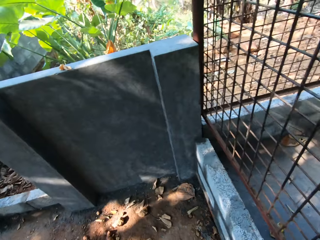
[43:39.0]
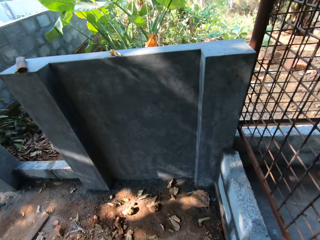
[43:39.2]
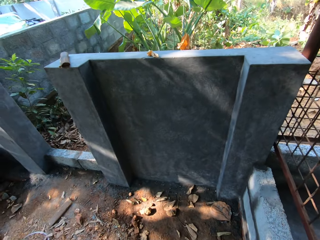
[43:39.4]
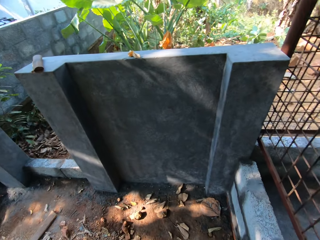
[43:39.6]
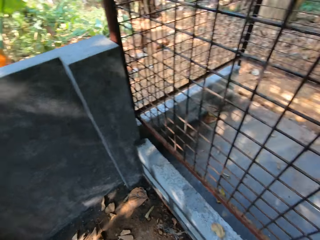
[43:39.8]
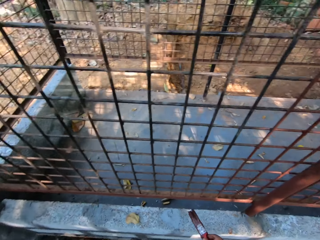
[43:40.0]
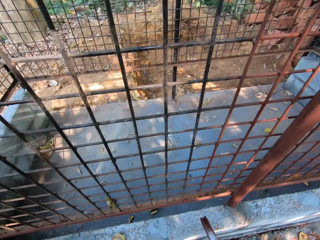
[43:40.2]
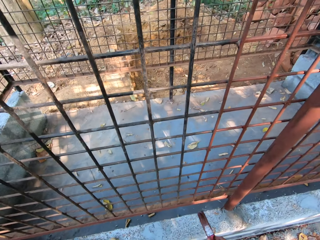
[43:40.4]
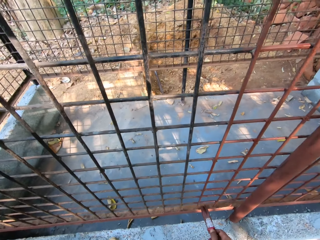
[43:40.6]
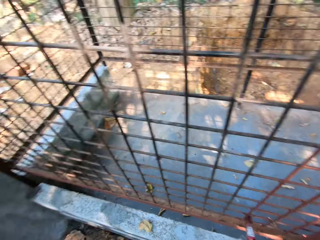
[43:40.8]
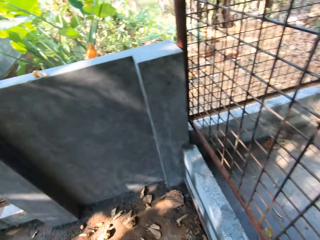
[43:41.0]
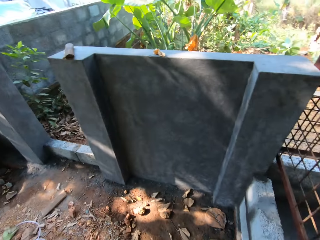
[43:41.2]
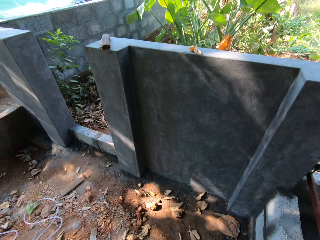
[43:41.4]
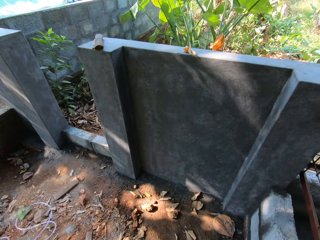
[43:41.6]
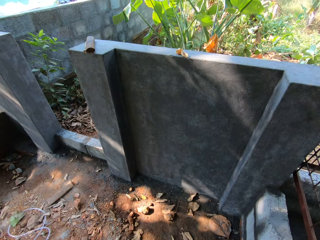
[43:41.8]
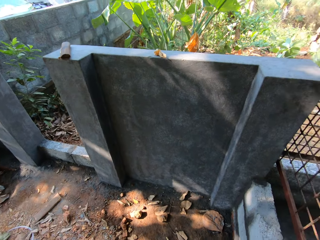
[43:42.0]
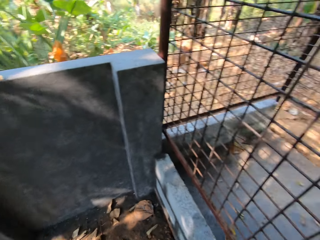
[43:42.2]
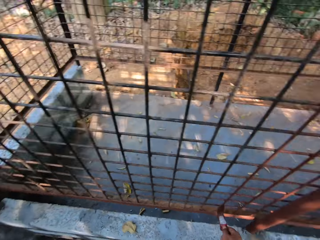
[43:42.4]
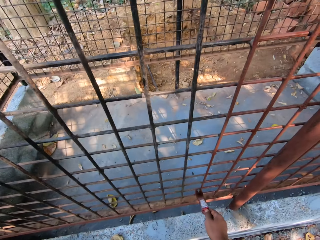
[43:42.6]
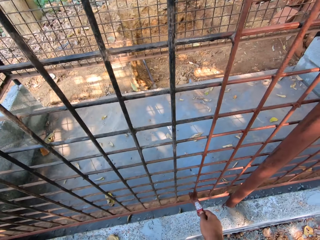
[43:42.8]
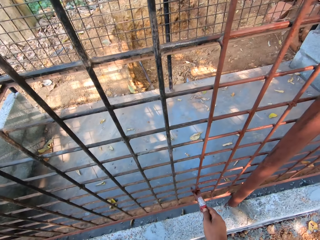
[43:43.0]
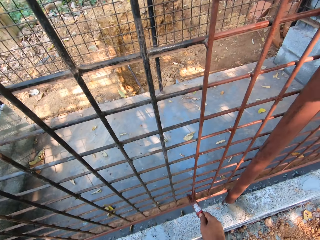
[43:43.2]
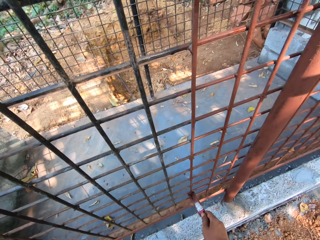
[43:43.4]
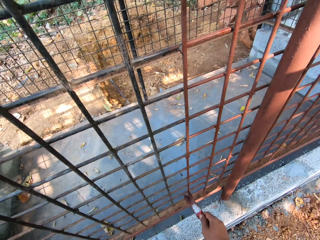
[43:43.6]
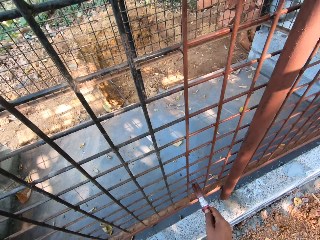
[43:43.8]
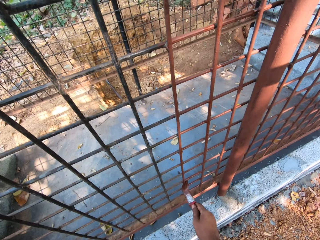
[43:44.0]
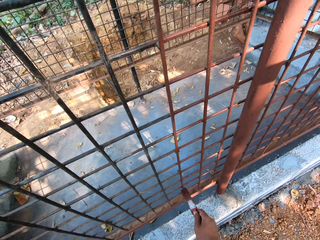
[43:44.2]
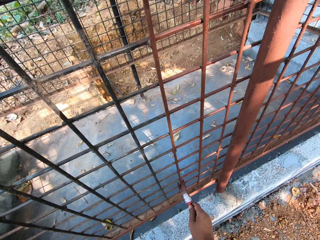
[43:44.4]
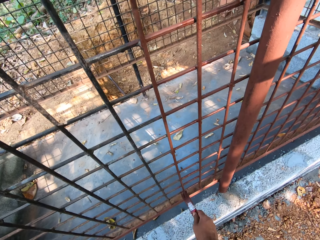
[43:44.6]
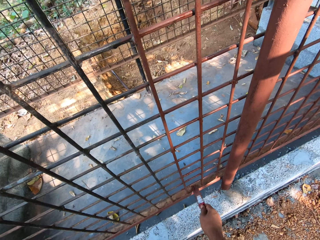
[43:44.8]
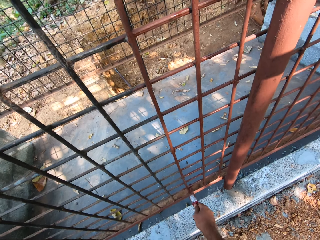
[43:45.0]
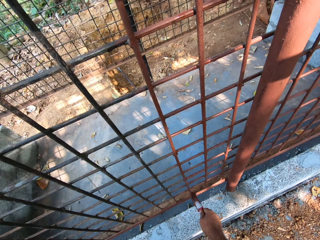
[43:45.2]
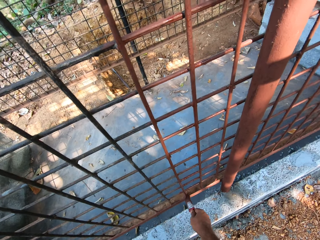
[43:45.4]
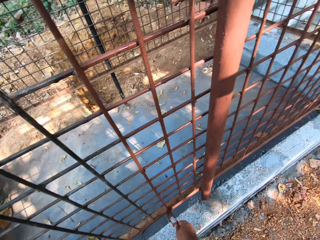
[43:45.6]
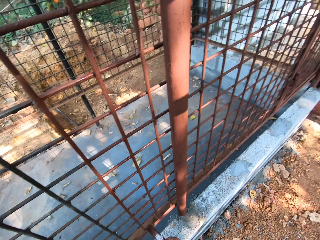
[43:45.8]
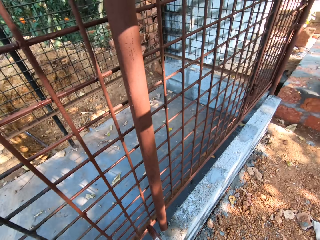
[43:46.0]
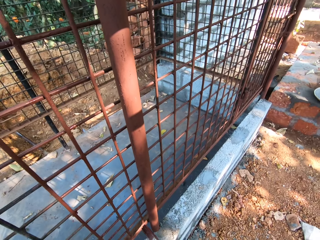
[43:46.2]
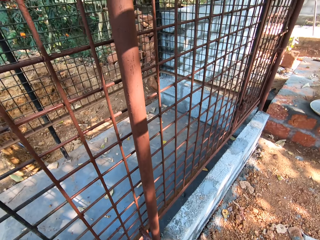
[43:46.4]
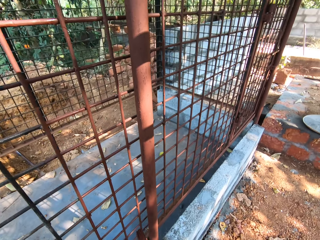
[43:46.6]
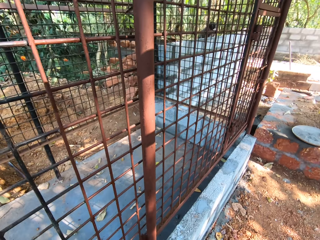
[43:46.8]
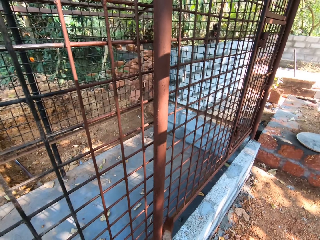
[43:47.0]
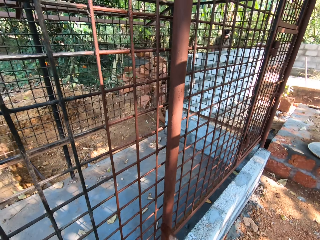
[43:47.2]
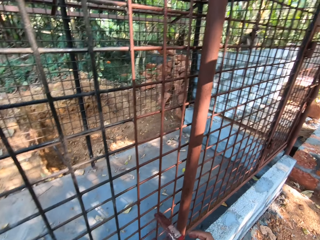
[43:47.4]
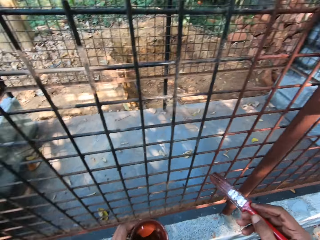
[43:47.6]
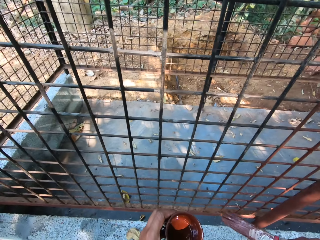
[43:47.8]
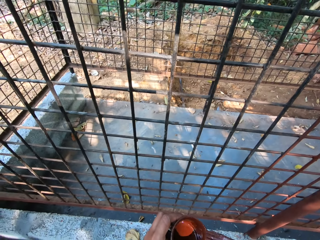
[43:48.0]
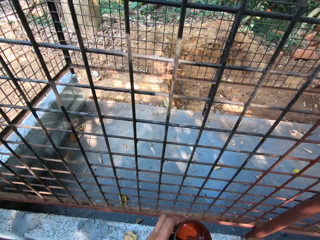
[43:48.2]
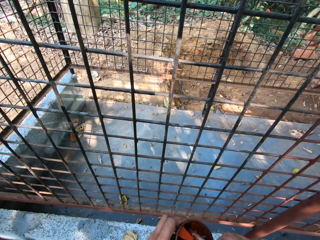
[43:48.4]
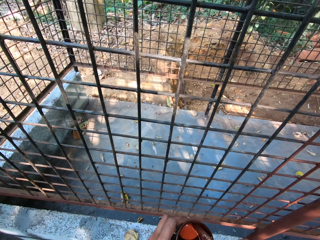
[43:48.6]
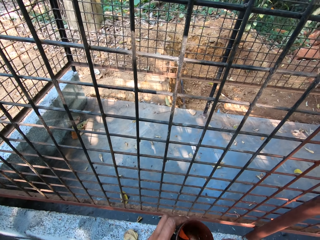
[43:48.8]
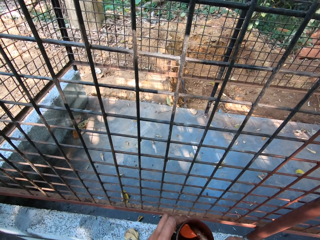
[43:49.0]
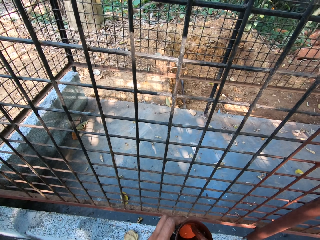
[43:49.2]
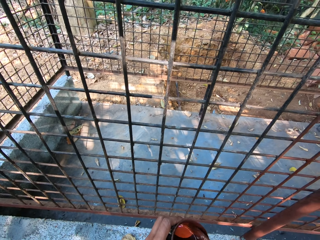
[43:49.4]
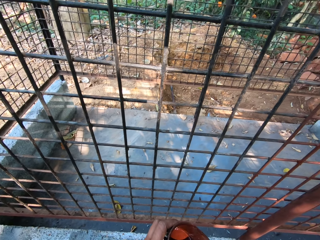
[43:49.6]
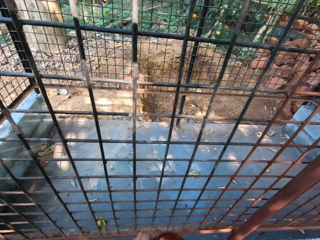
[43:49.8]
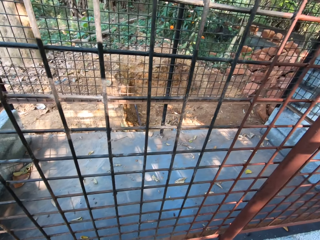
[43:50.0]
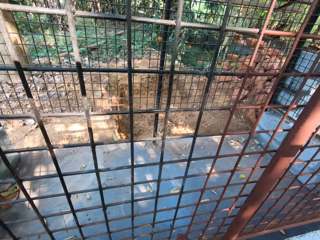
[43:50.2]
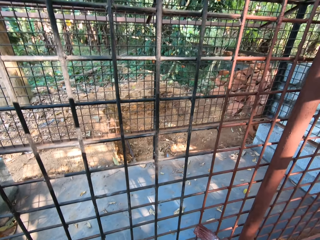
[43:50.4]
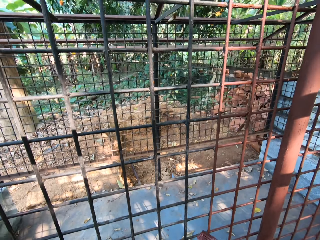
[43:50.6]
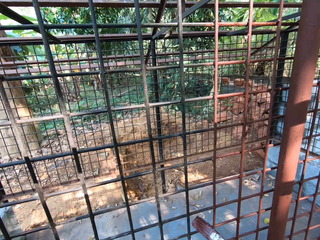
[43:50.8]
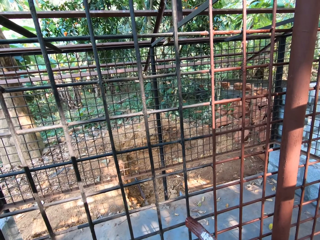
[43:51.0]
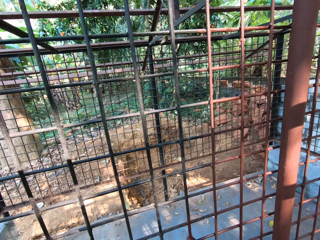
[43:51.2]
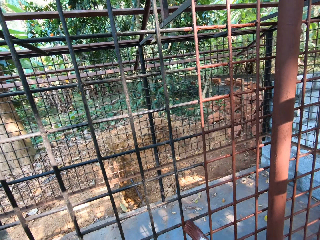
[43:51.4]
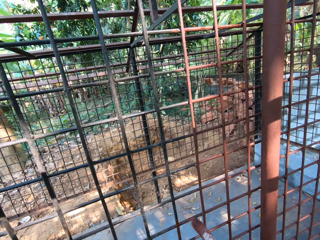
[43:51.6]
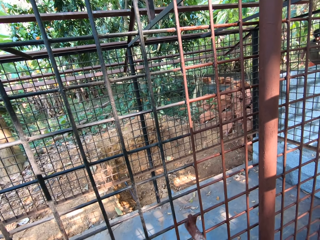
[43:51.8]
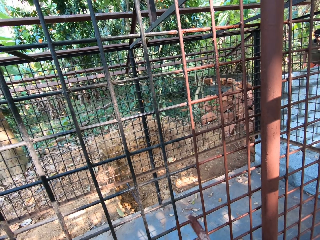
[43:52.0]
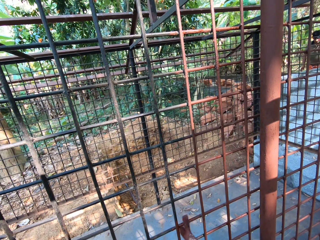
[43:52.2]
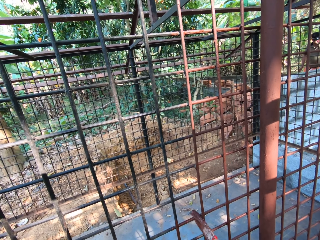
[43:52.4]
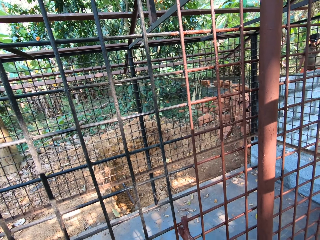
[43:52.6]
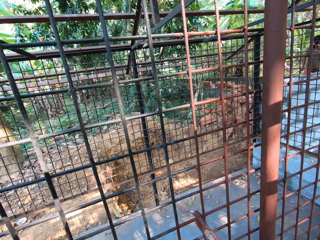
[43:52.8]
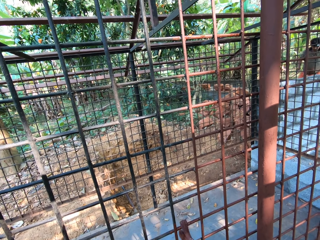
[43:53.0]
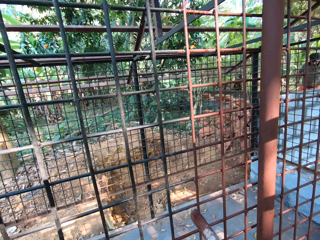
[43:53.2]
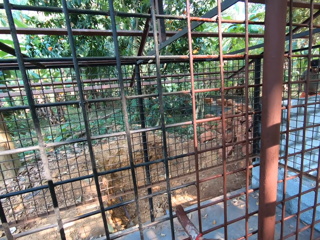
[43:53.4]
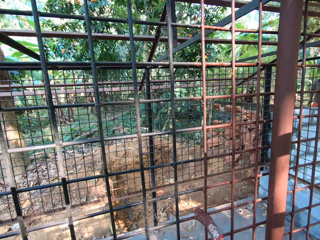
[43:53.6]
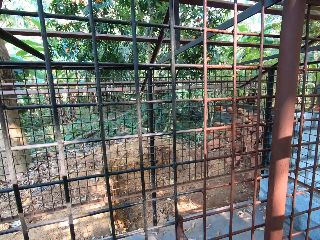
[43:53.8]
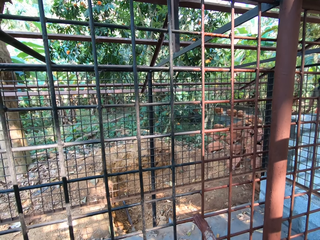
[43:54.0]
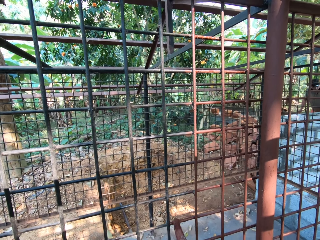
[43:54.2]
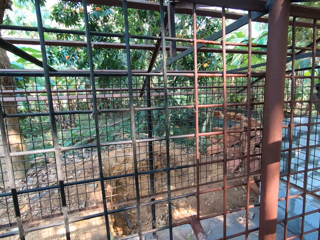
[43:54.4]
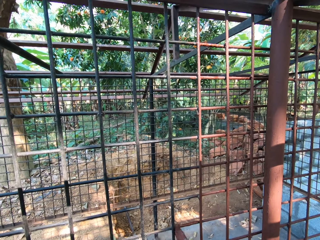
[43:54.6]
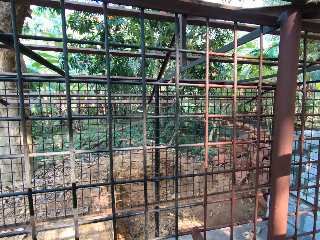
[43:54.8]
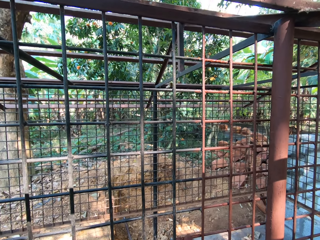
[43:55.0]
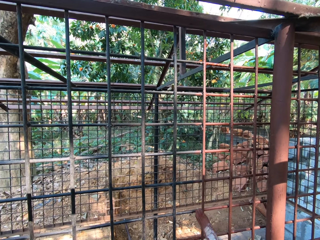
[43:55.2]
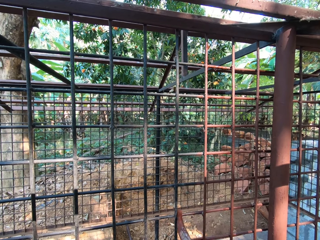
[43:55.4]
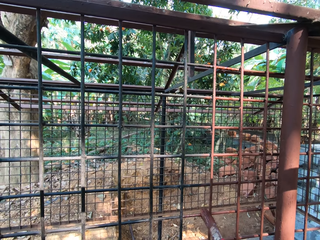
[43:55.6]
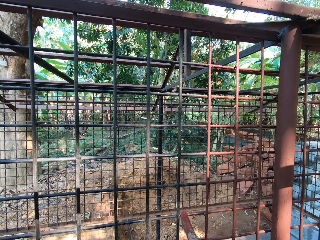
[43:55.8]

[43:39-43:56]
The camera wearer looks around in the compound. He holds a paint brush with the right hand. He looks around in the compound. He paints a wire mesh grill with the paint brush. He looks around in the compound. He paints the wire mesh grill with the paint brush. He dips the paintbrush in the paint can with his right hand. He paints the cage with the paintbrush in his right hand.

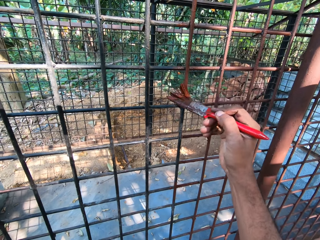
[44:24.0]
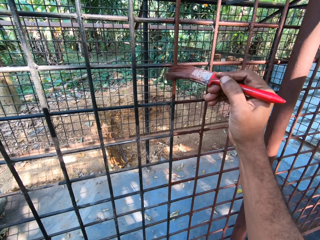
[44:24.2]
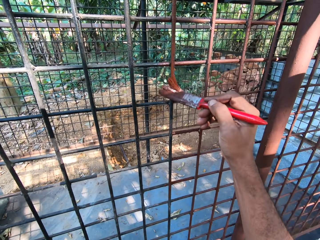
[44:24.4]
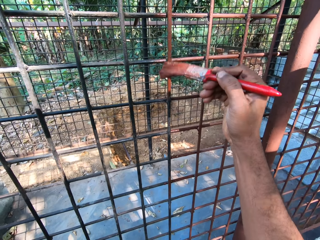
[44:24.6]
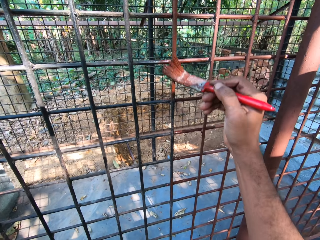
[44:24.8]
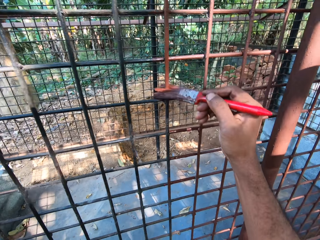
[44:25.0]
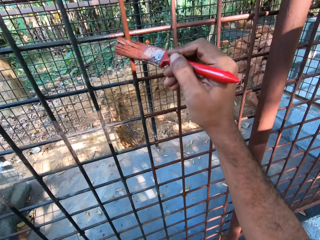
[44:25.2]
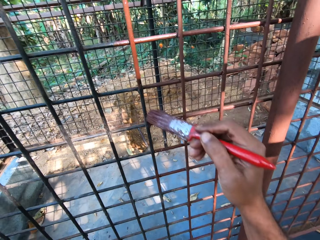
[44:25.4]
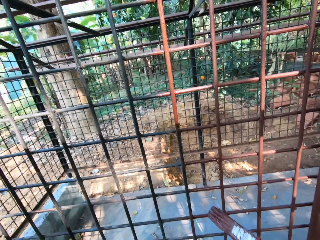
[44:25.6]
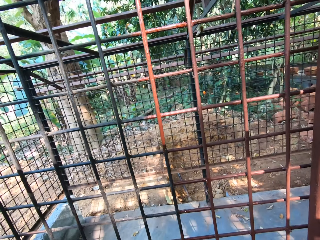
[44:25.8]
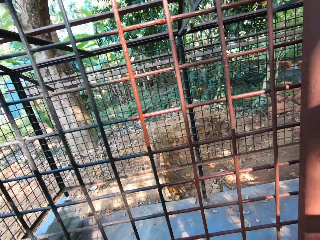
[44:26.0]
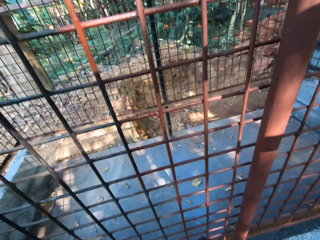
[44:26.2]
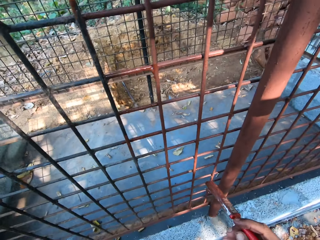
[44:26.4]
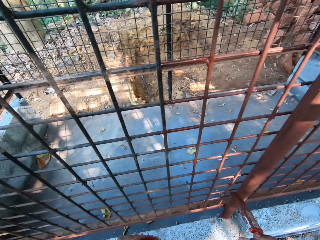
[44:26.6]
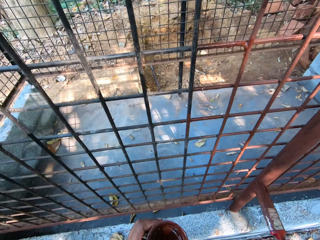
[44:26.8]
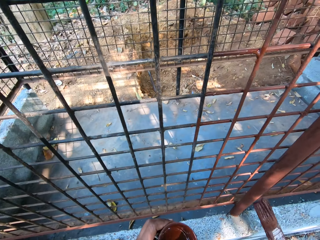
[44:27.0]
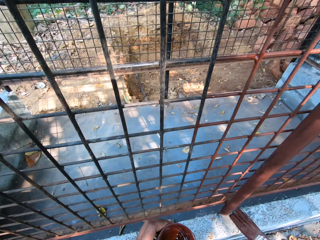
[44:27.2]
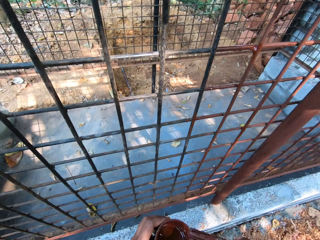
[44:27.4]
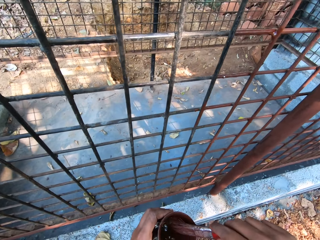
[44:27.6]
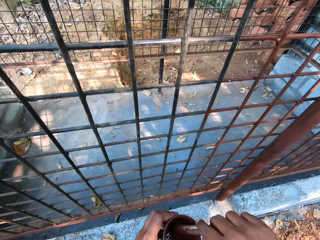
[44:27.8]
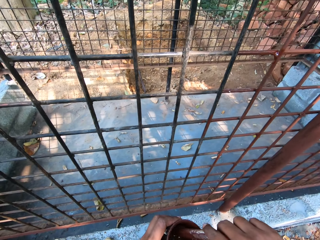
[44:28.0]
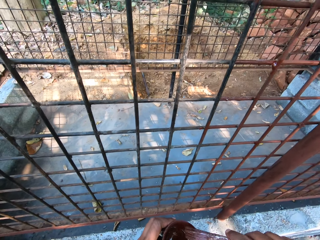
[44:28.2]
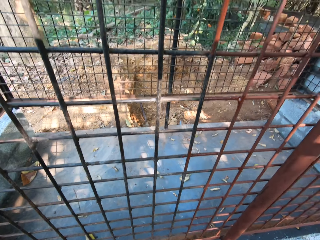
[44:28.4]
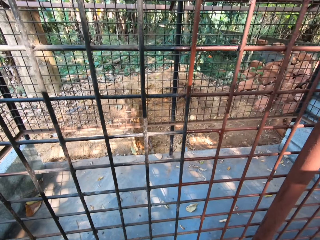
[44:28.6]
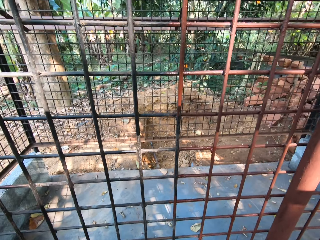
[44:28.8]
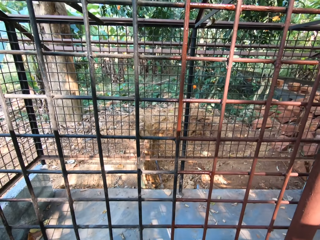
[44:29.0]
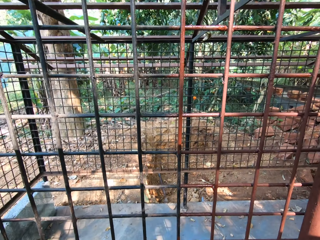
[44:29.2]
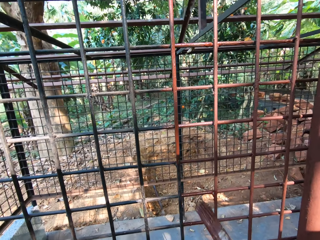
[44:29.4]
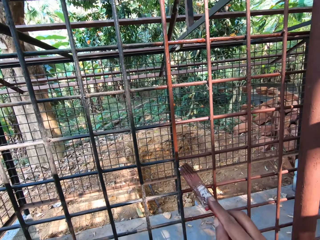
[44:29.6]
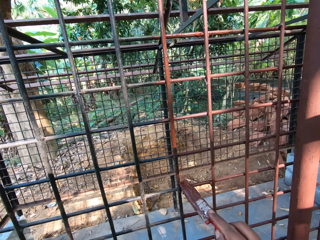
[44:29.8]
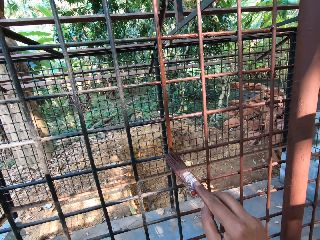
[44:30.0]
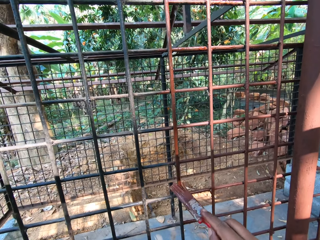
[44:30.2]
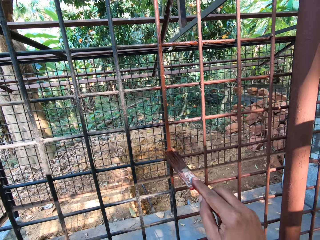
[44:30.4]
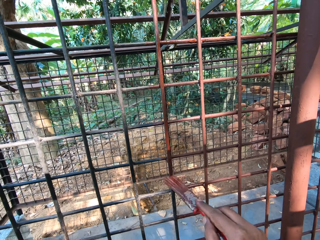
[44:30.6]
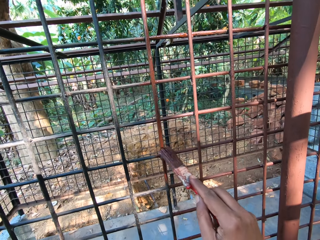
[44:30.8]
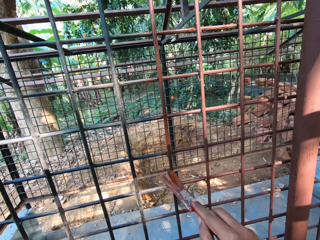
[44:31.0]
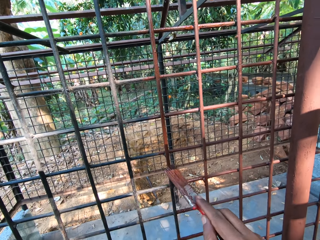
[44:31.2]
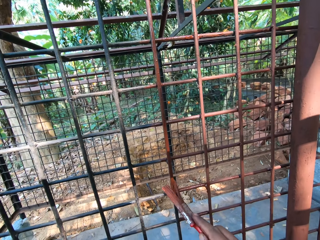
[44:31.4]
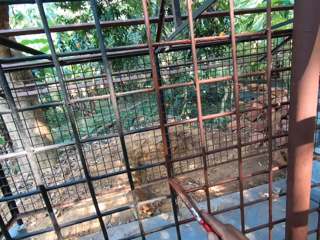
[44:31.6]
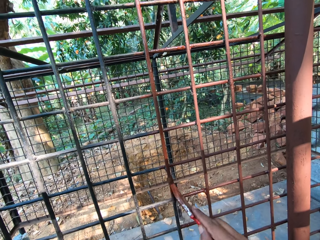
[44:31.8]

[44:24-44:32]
The camera wearer looks around in the compound. He holds a paint brush with the right hand. He dips the paintbrush in the paint can with his right hand. He paints the cage with the paintbrush in his right hand.
